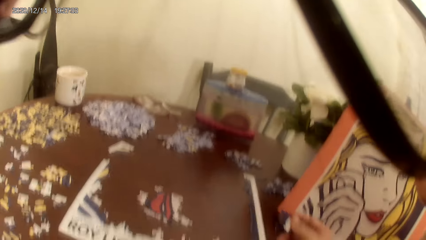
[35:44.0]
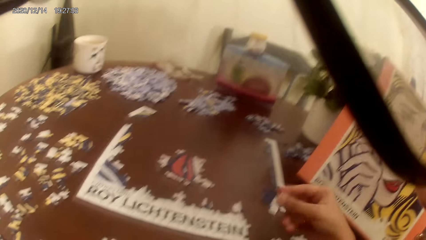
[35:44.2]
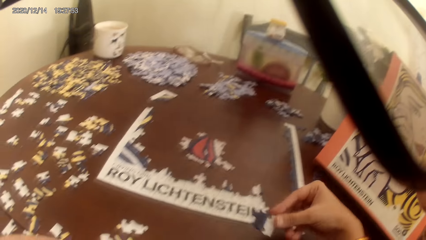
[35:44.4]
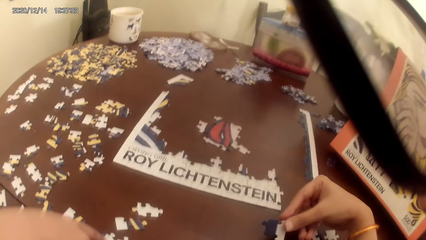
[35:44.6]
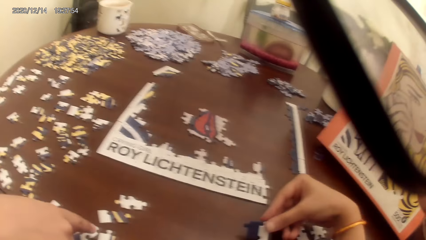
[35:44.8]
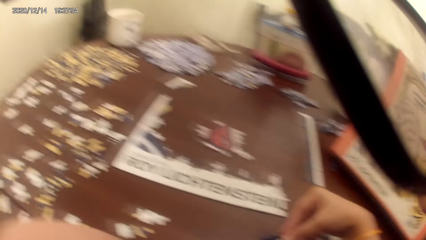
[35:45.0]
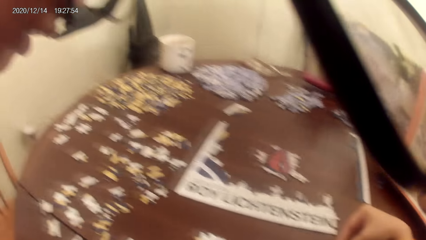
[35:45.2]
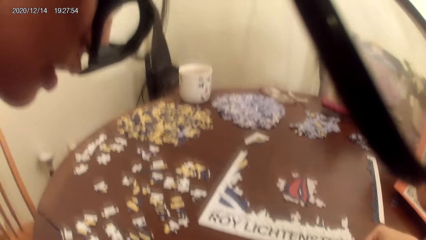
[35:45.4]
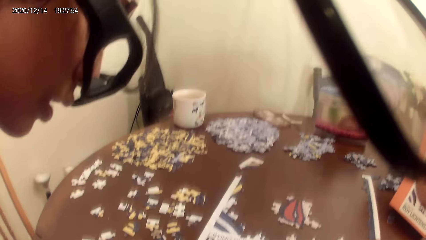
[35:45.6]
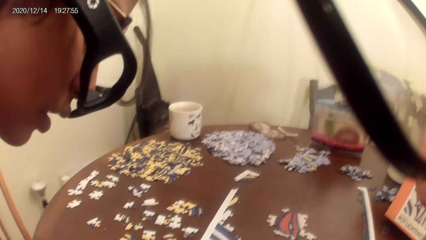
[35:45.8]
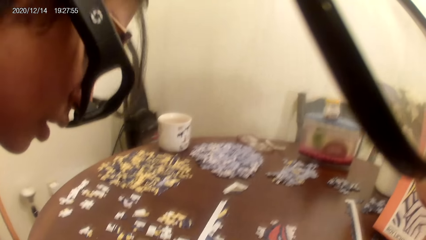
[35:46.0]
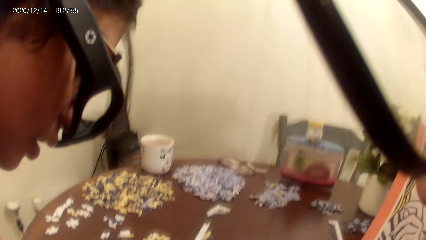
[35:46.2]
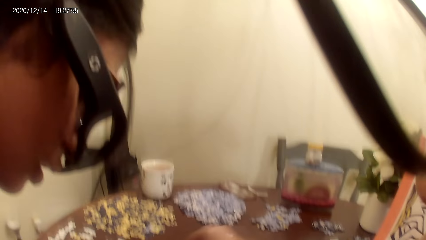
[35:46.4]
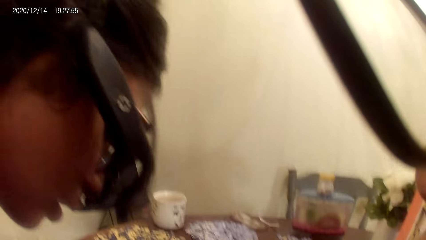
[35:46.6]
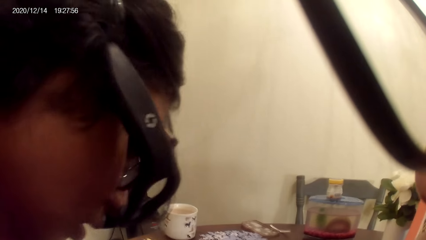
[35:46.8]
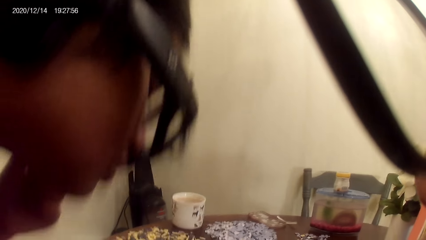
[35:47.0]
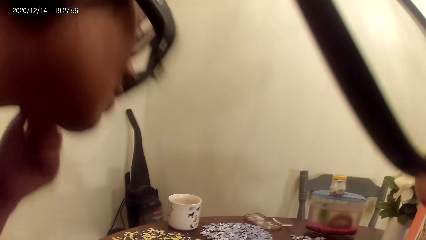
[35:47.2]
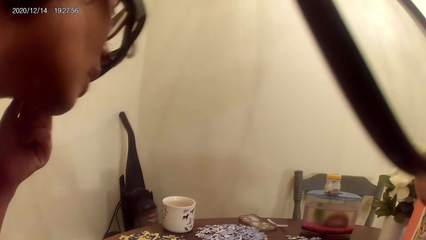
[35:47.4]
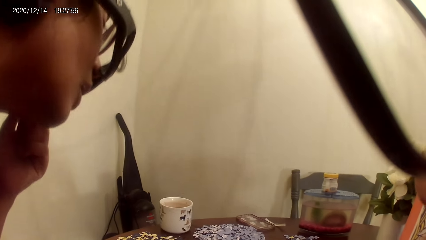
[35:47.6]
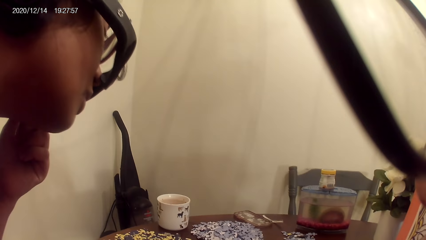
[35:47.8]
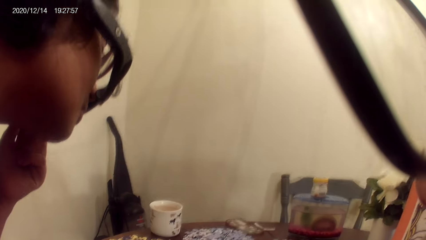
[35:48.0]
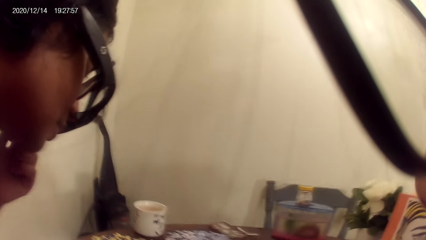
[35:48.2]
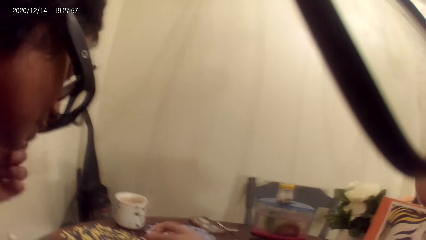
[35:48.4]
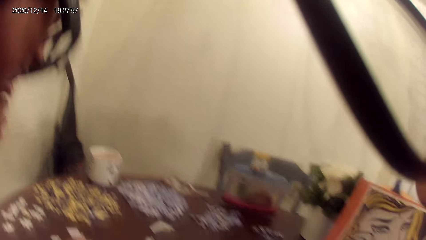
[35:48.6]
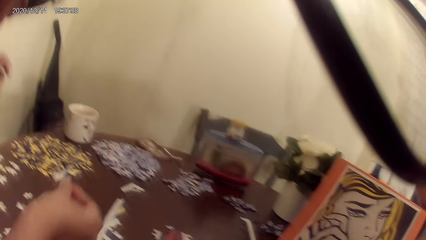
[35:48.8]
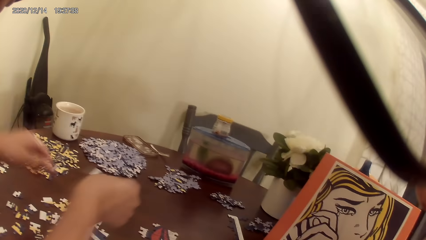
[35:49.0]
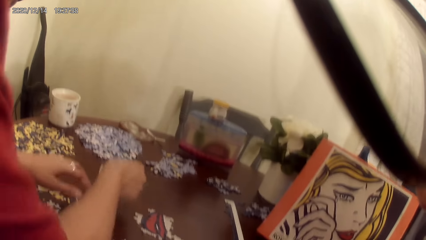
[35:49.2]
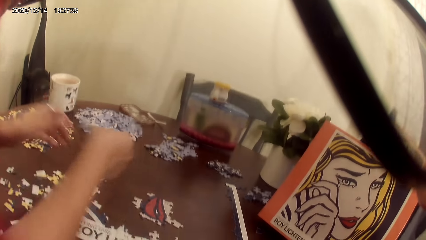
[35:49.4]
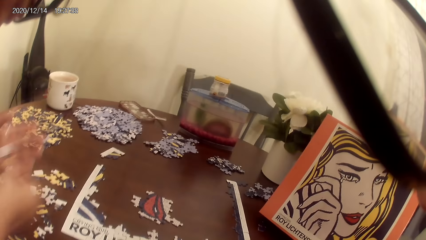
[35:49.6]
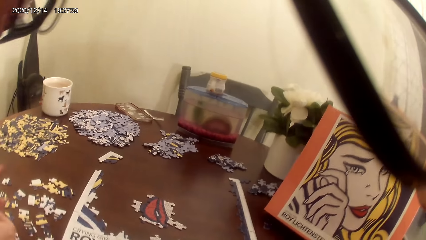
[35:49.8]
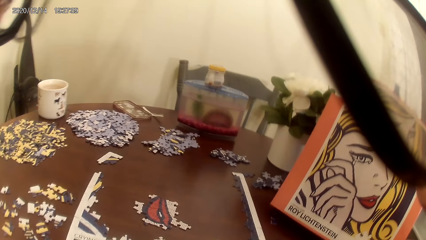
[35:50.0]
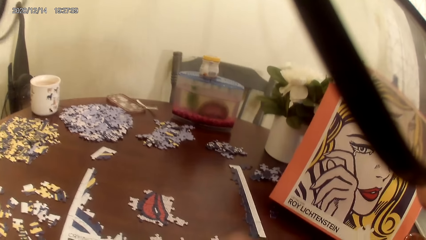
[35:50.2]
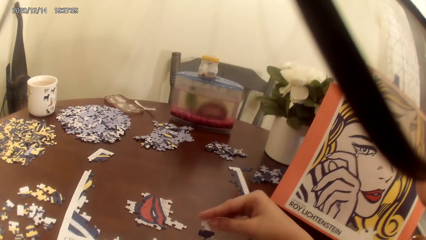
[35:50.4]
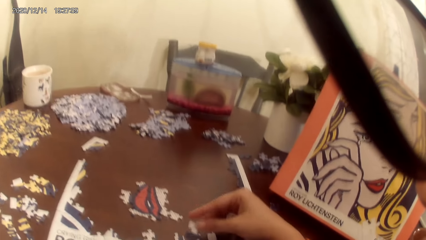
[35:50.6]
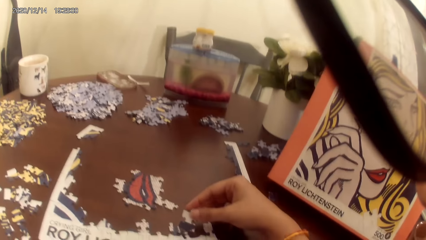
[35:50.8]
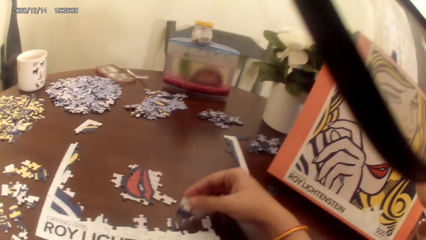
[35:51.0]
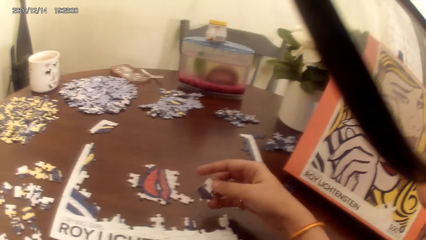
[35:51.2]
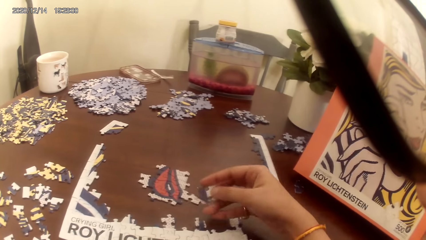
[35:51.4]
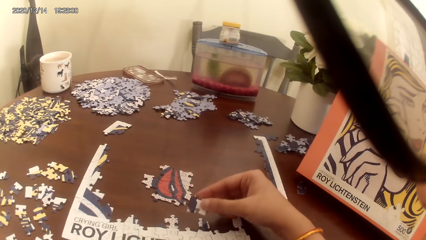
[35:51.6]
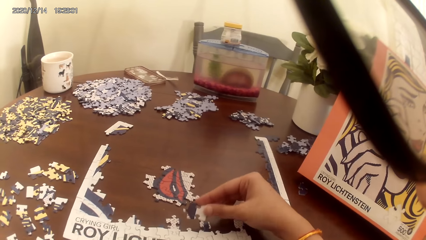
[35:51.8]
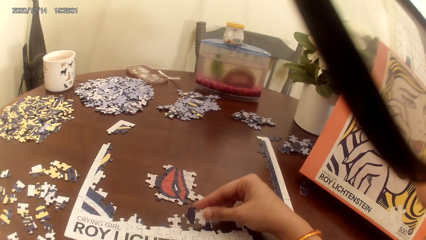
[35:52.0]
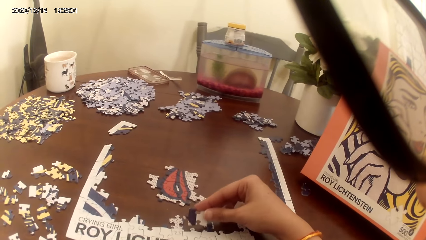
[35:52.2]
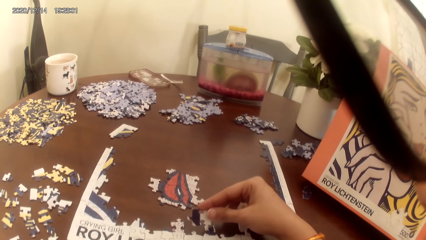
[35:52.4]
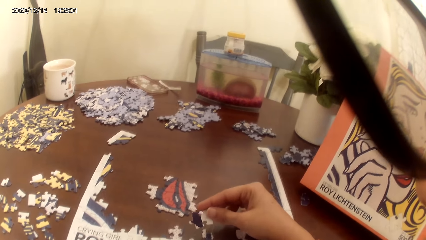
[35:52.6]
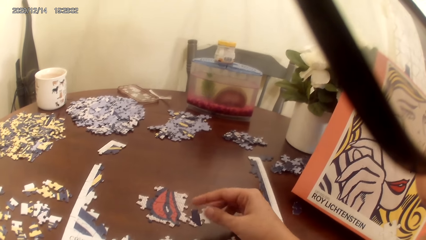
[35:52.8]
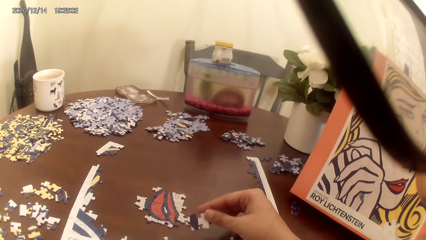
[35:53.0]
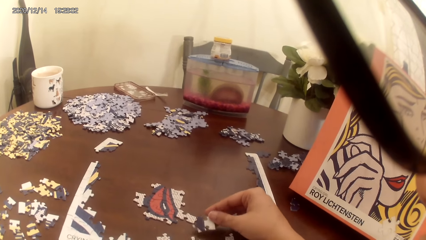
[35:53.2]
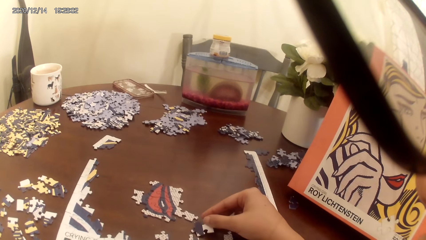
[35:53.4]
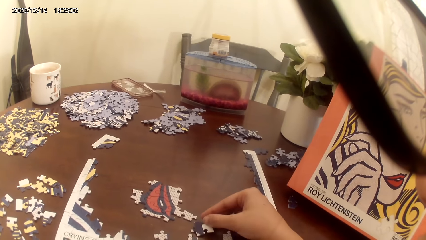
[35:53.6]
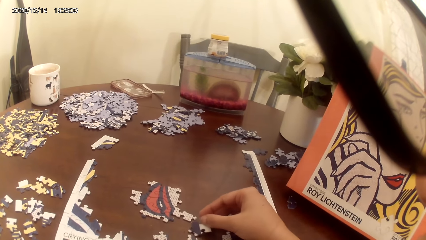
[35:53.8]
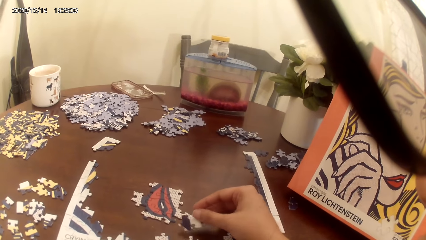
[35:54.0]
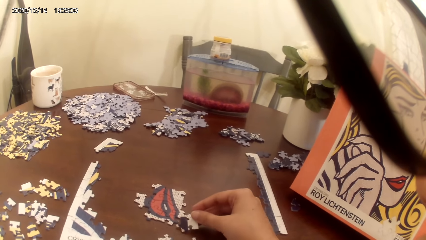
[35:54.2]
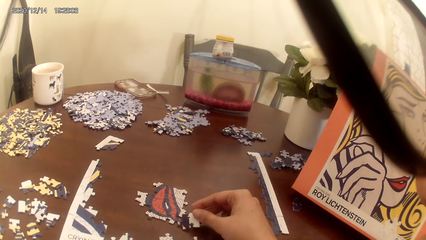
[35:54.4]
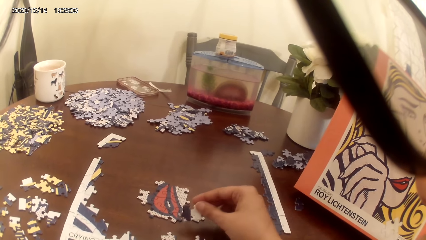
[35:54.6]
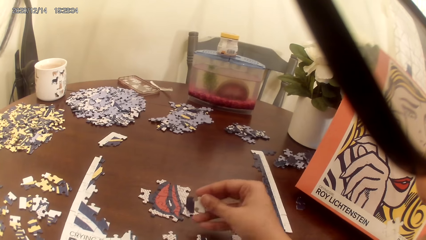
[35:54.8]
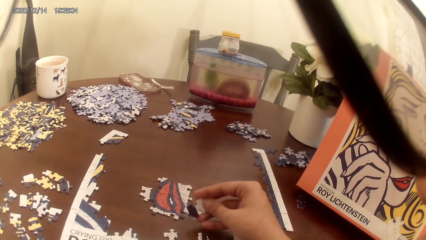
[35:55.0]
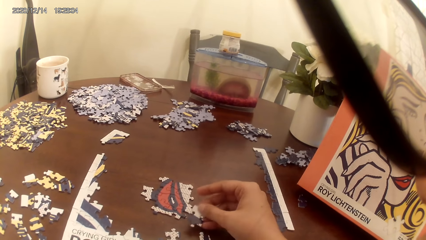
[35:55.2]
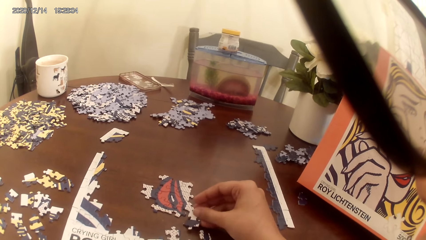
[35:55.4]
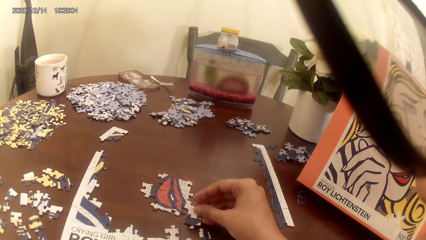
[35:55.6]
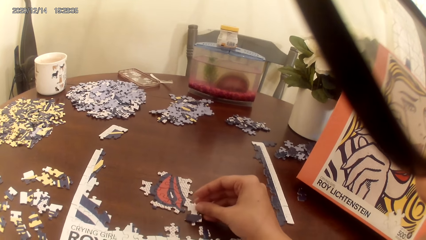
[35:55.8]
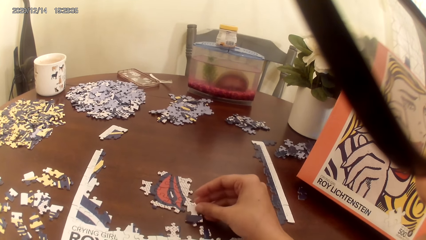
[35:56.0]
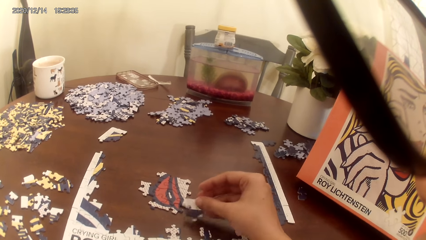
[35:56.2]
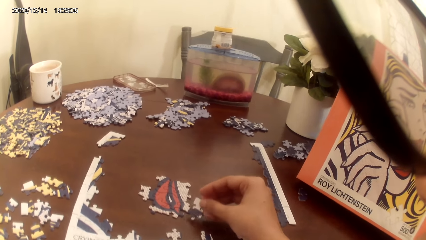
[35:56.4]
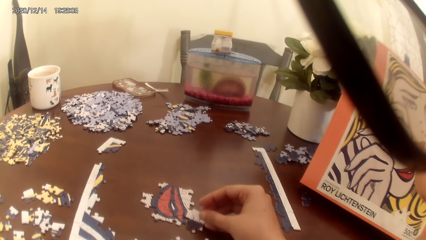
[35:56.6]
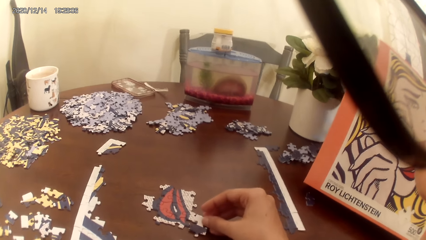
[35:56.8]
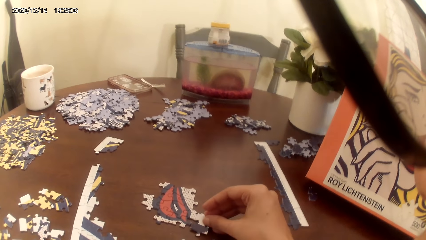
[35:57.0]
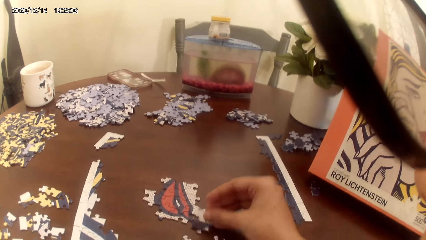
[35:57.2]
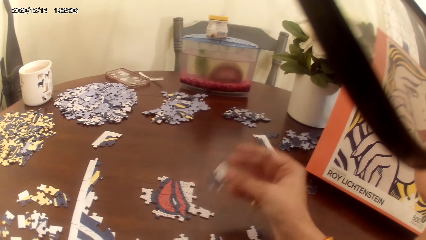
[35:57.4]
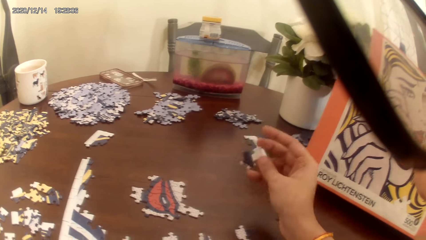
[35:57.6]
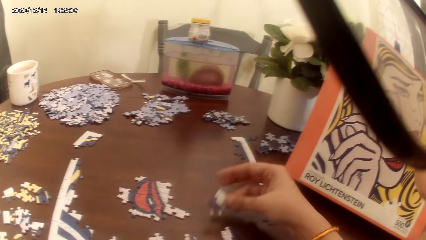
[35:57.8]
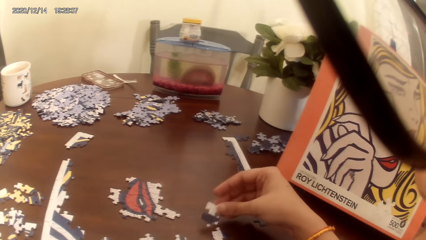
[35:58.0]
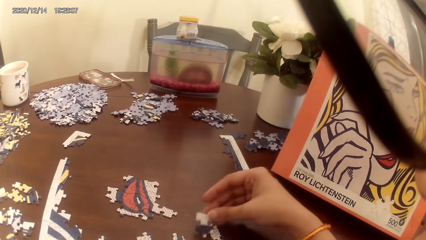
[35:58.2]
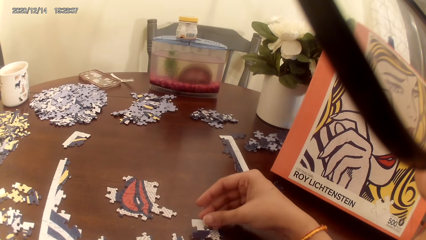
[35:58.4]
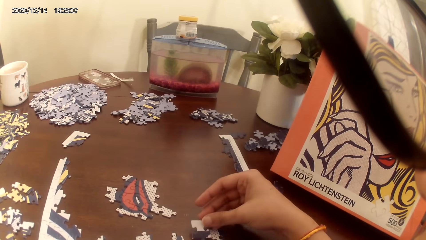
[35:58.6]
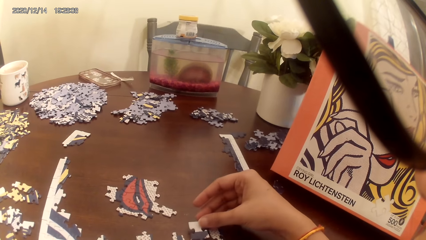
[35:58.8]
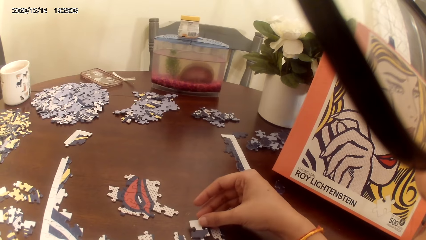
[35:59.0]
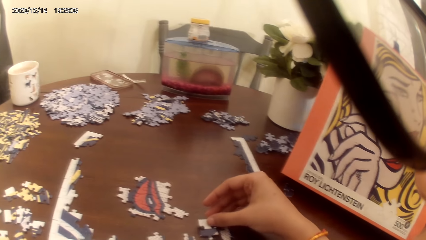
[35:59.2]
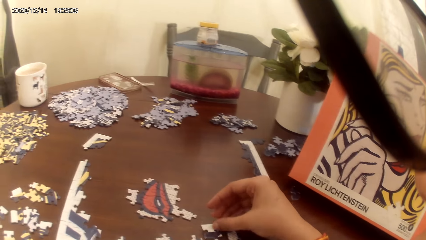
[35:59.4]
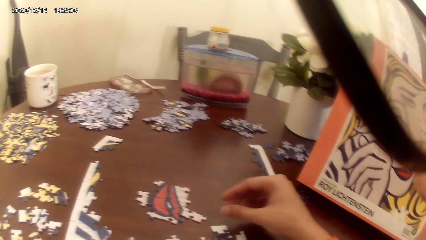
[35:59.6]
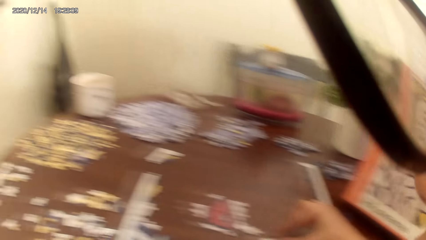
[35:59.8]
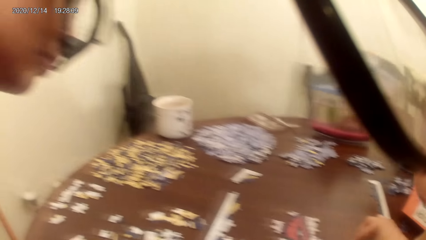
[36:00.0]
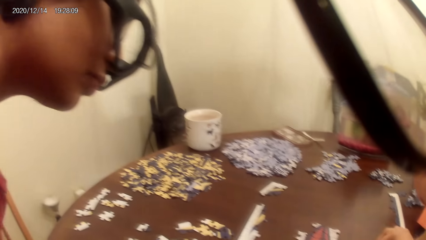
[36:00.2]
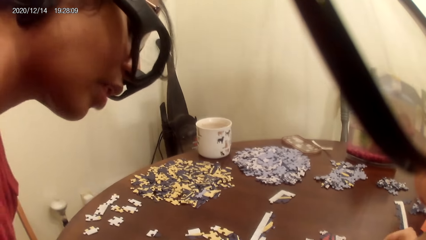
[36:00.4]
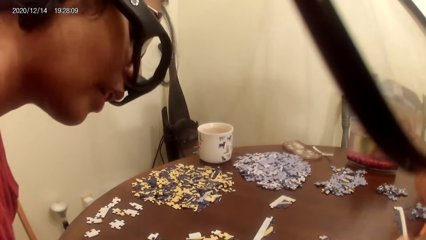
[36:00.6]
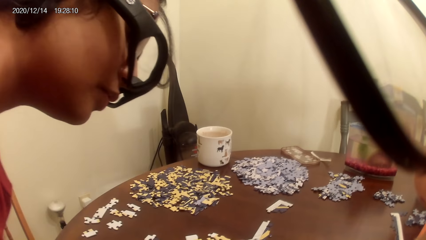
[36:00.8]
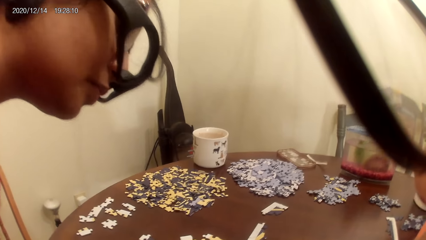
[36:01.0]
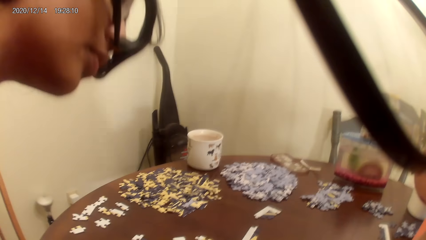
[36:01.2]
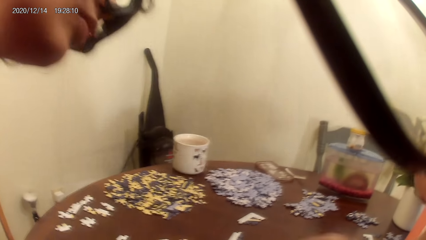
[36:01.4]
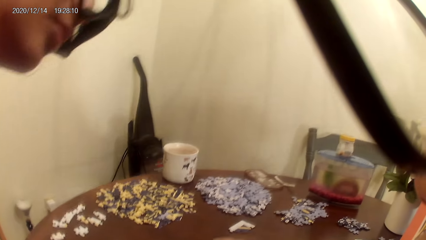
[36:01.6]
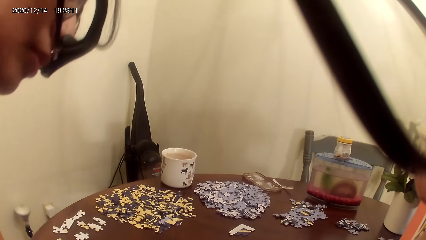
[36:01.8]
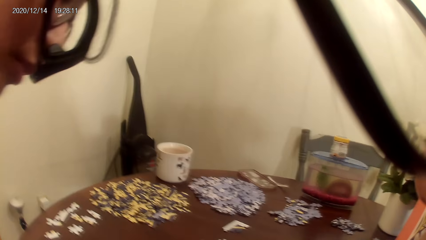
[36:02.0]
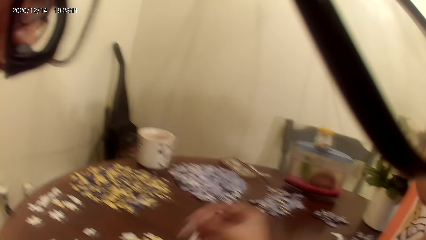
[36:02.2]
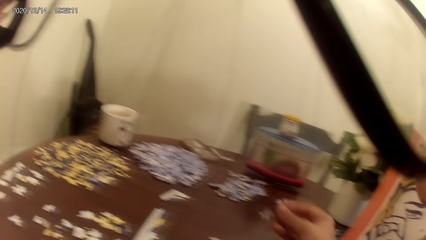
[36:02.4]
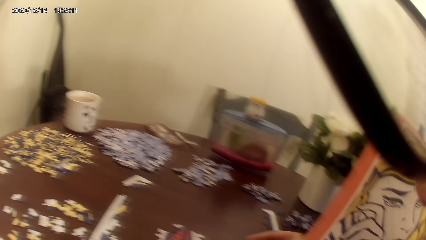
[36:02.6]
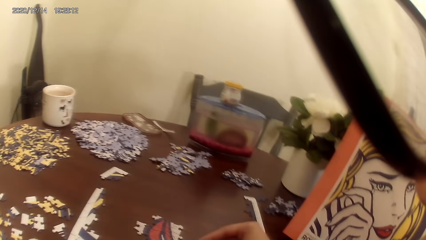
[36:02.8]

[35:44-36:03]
A lady plays a puzzle game. The lady stares at the table. The lady picks up a puzzle piece. The camera wearer plays a puzzle game. They place a puzzle piece on the table. The lady stares at the table. The camera wearer looks around.
